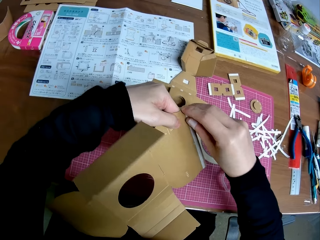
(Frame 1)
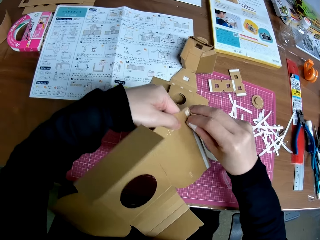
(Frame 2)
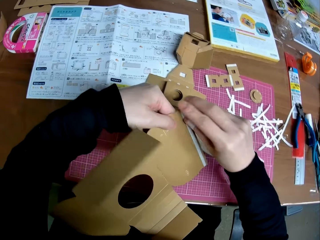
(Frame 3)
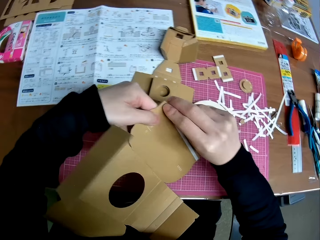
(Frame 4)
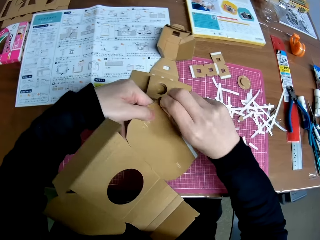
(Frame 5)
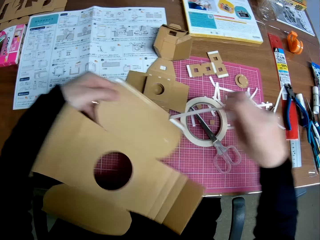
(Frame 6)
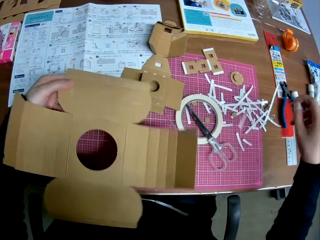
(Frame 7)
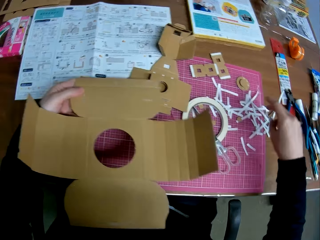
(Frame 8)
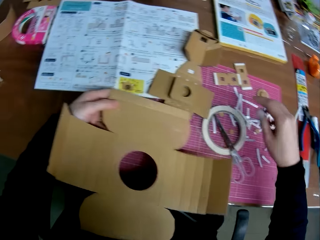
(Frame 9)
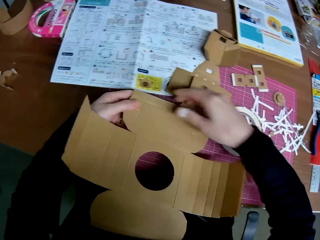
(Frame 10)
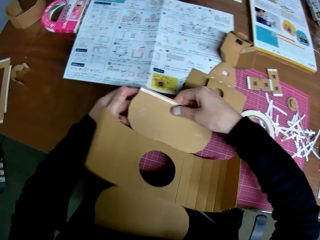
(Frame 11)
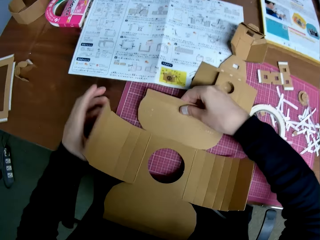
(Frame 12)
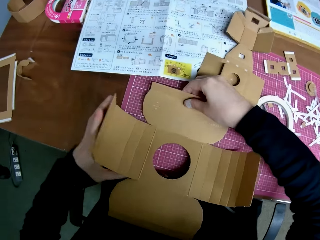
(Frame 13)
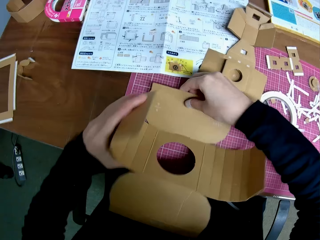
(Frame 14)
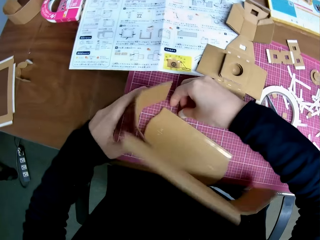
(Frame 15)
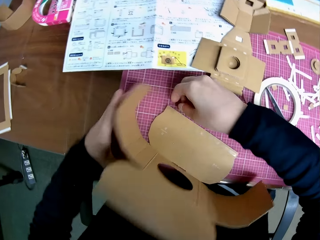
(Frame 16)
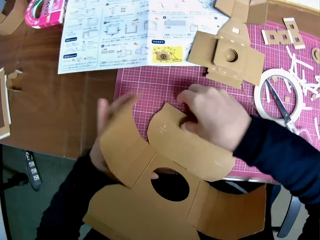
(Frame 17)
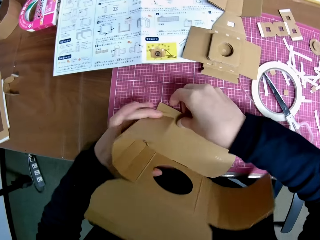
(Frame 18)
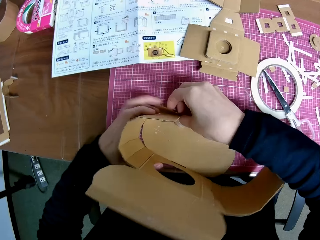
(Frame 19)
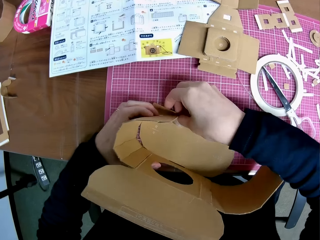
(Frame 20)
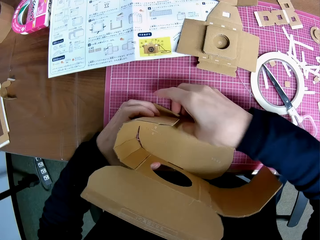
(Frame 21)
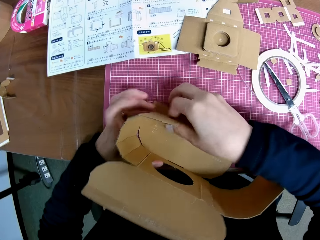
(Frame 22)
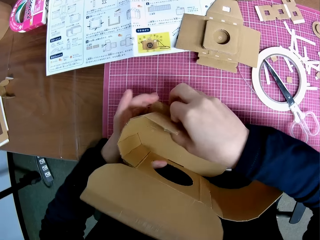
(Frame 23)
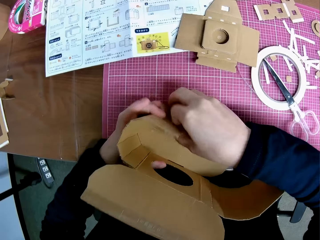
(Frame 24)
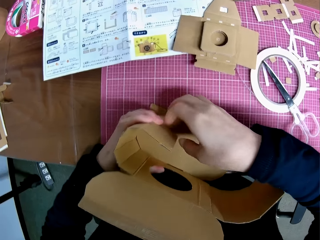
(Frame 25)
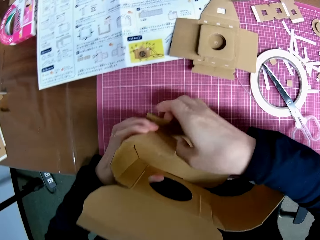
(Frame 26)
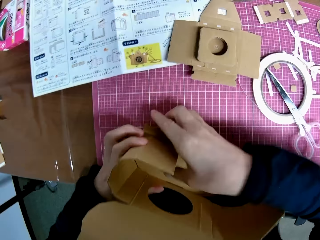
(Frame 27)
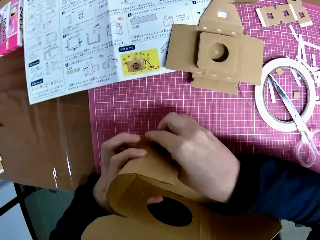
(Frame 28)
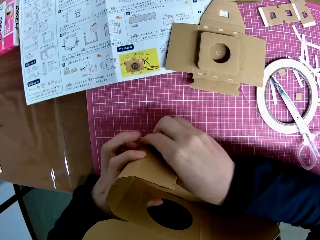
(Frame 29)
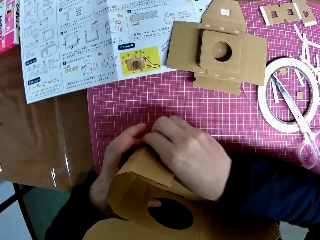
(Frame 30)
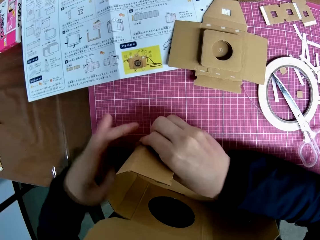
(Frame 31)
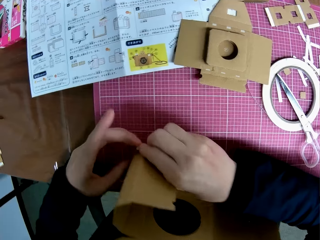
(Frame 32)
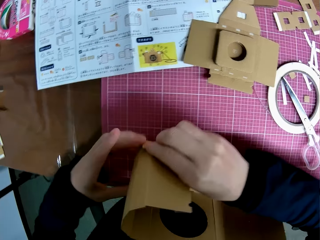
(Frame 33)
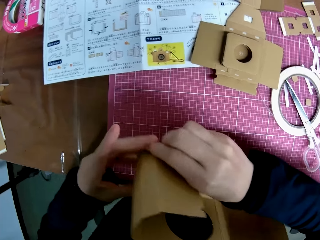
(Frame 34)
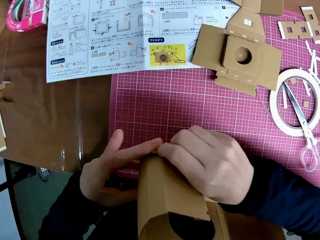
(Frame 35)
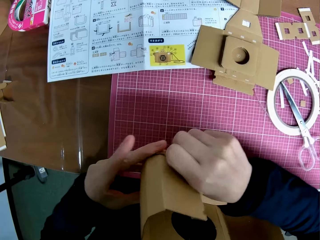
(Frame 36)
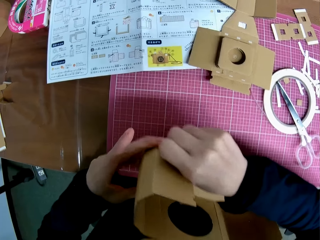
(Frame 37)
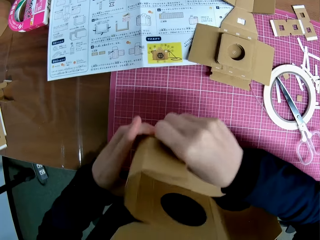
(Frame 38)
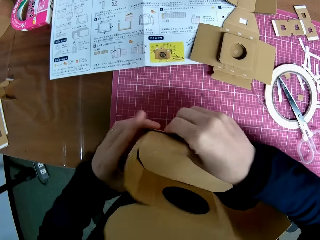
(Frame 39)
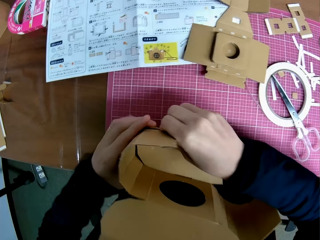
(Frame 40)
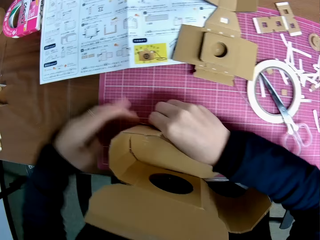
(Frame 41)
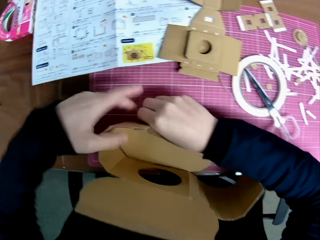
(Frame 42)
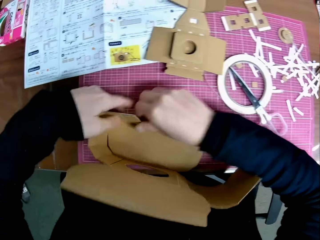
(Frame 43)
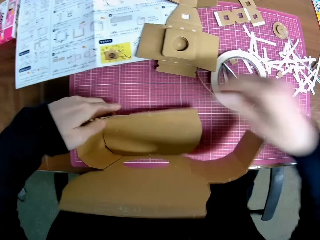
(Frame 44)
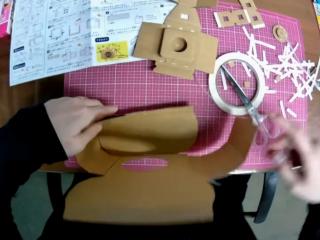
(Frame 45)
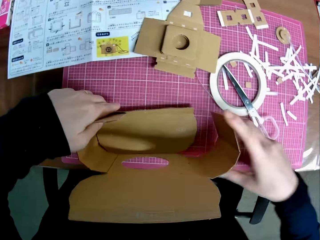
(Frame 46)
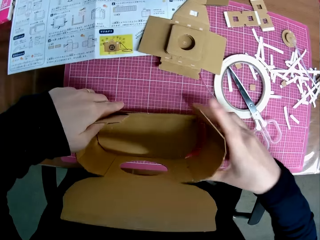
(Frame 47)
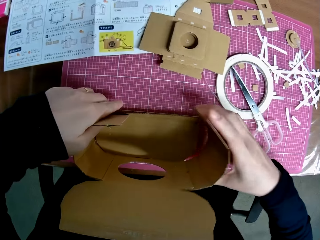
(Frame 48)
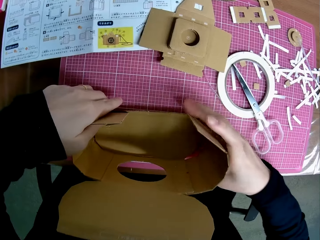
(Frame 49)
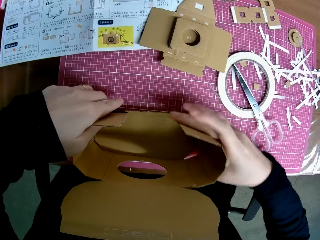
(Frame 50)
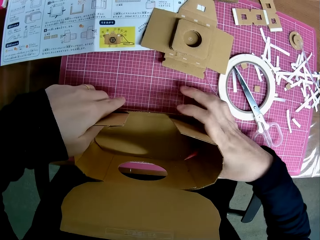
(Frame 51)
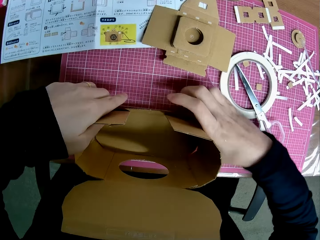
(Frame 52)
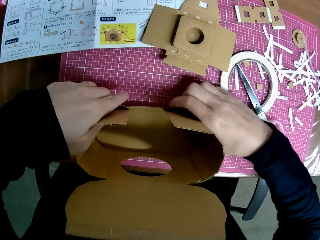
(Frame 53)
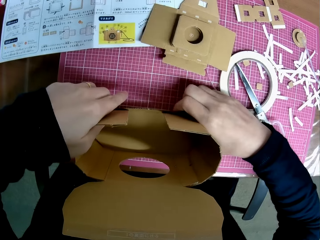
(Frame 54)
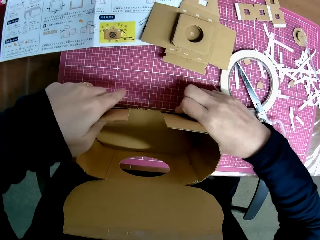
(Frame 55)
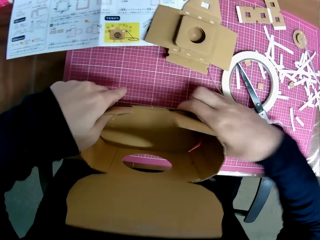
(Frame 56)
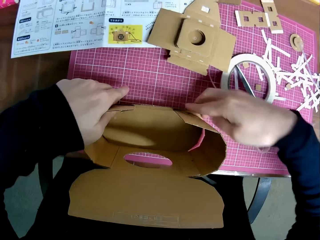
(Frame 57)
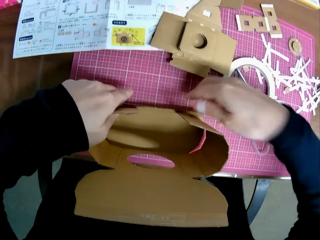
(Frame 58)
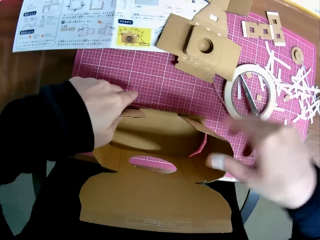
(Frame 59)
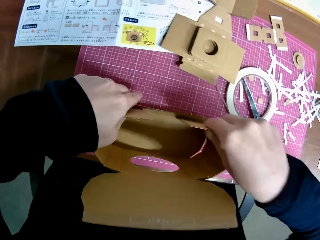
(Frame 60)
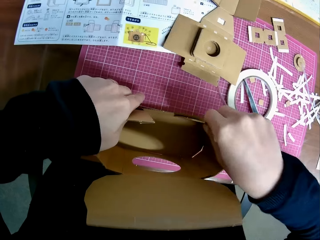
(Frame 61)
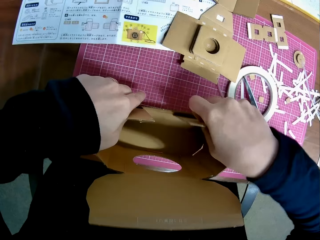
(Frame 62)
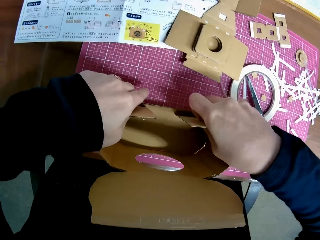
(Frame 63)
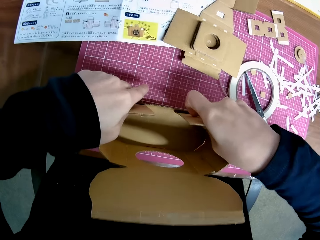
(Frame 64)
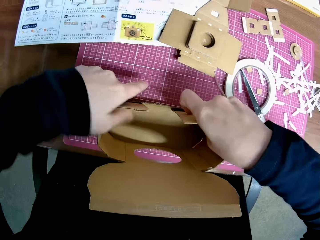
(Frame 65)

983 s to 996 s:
The camera wearer removes the tape or sellotape on one of the carton pieces. They throw the sellotape on the table. They fold the carton piece together. They stick a carton craft on another carton craft. They fold the carton craft.

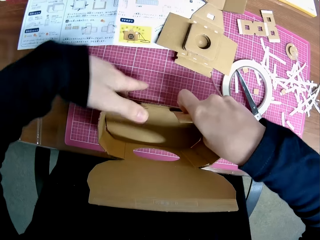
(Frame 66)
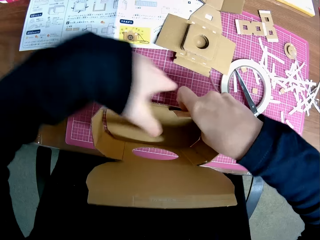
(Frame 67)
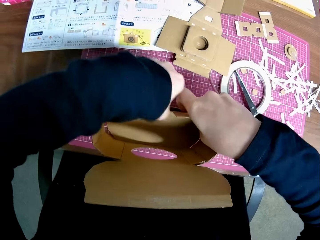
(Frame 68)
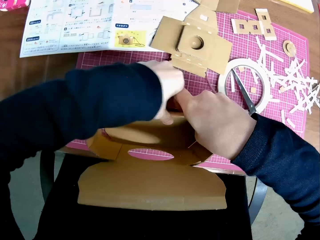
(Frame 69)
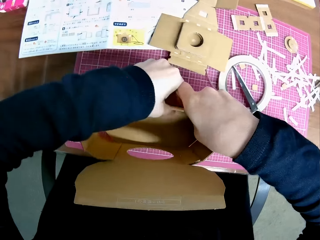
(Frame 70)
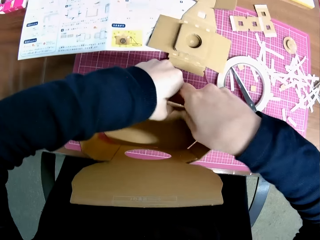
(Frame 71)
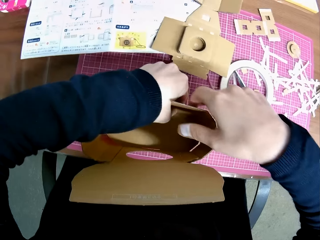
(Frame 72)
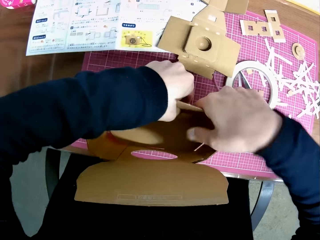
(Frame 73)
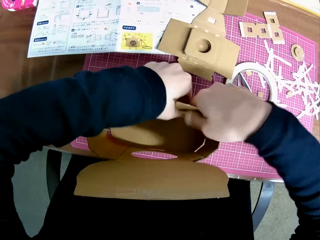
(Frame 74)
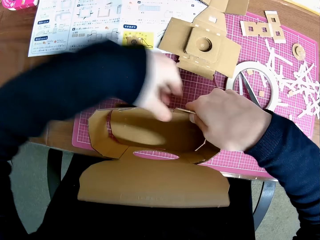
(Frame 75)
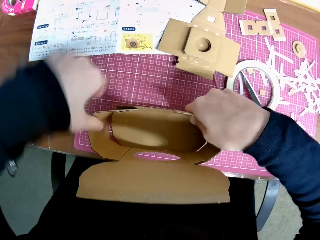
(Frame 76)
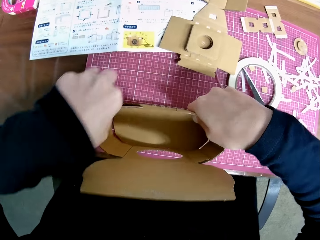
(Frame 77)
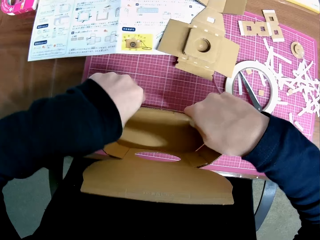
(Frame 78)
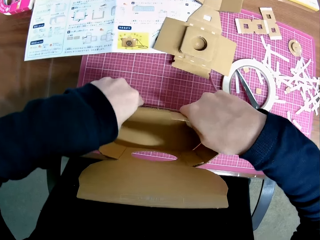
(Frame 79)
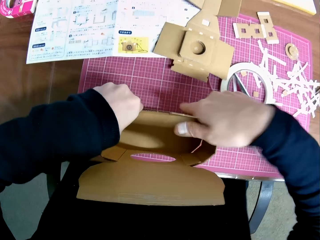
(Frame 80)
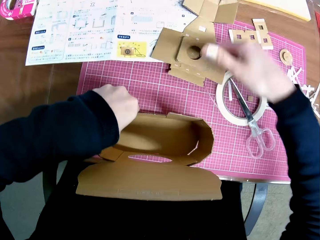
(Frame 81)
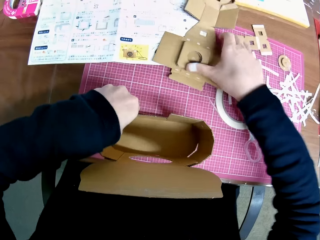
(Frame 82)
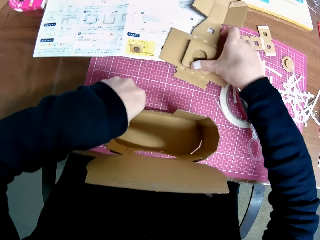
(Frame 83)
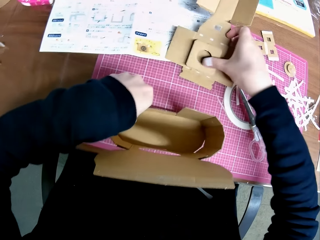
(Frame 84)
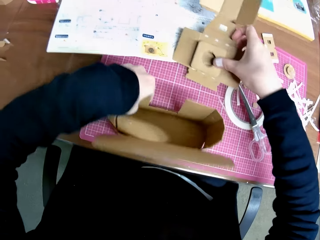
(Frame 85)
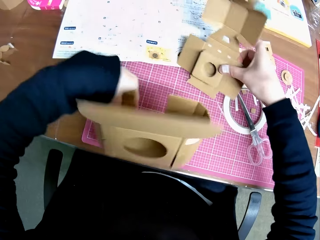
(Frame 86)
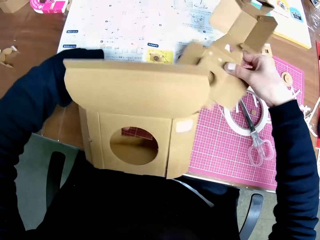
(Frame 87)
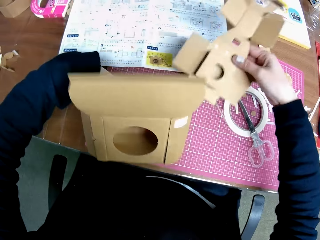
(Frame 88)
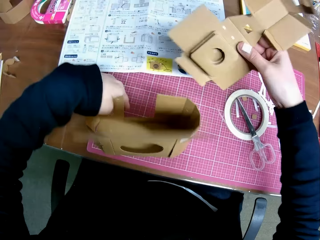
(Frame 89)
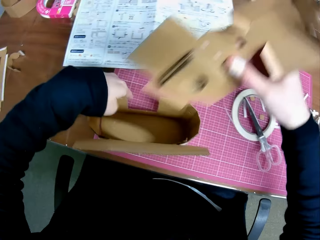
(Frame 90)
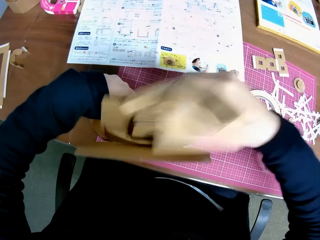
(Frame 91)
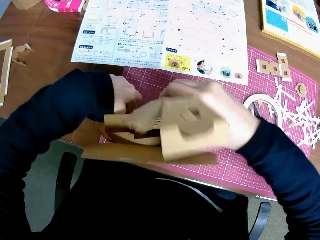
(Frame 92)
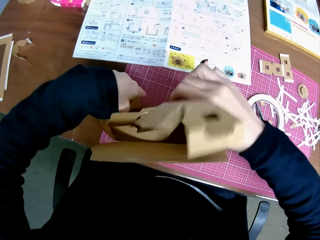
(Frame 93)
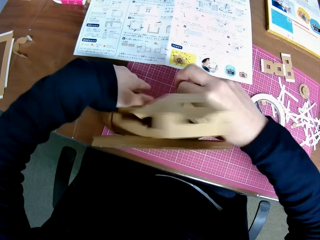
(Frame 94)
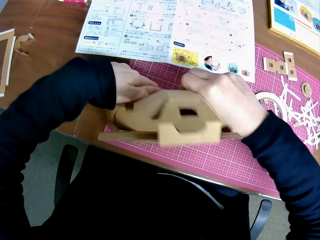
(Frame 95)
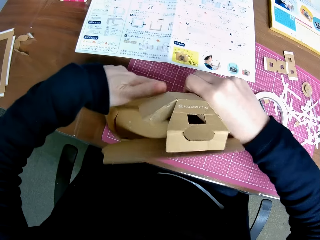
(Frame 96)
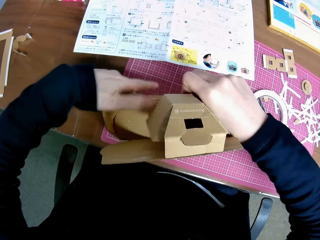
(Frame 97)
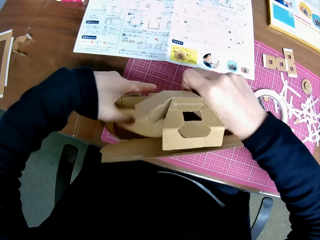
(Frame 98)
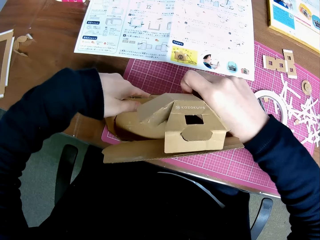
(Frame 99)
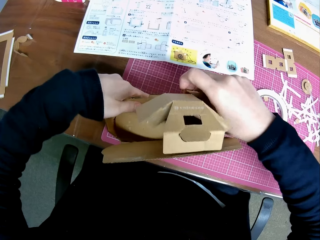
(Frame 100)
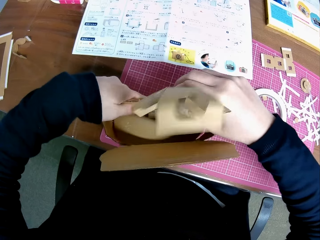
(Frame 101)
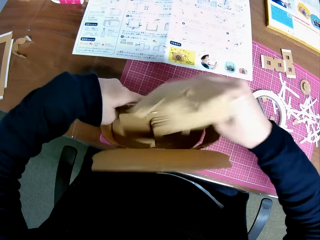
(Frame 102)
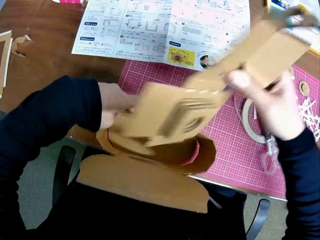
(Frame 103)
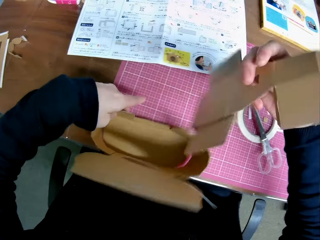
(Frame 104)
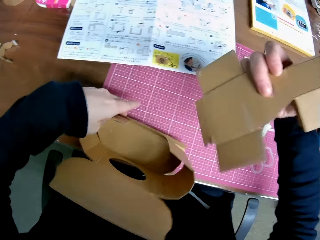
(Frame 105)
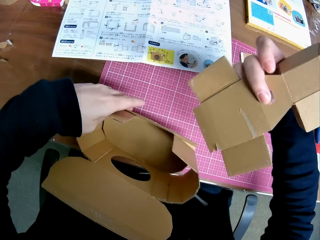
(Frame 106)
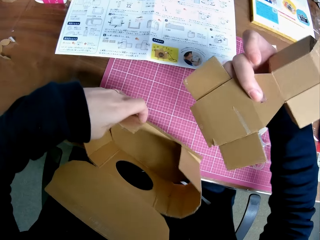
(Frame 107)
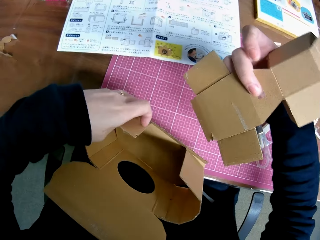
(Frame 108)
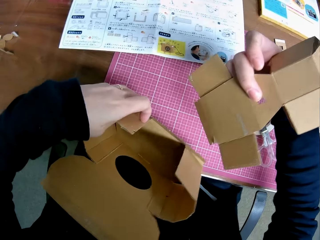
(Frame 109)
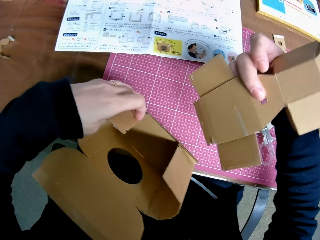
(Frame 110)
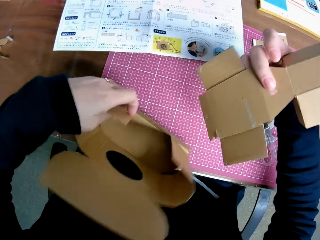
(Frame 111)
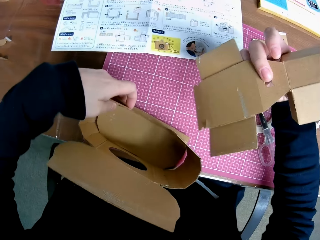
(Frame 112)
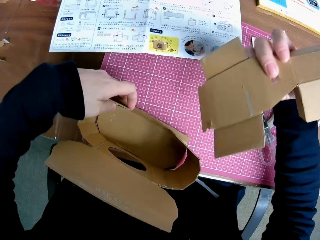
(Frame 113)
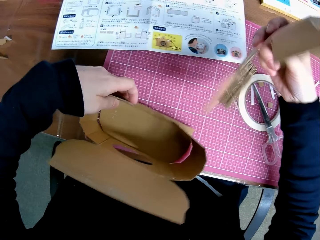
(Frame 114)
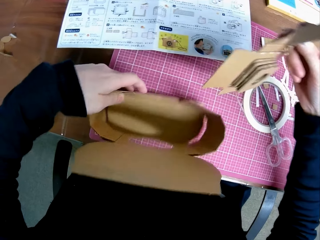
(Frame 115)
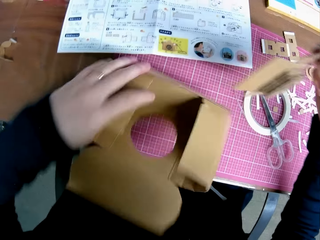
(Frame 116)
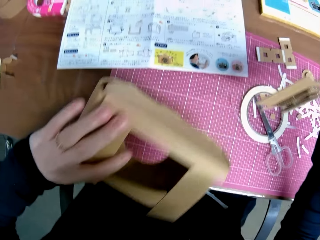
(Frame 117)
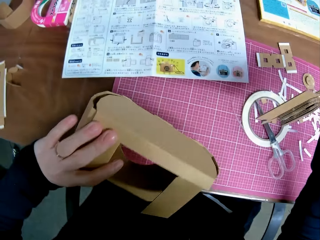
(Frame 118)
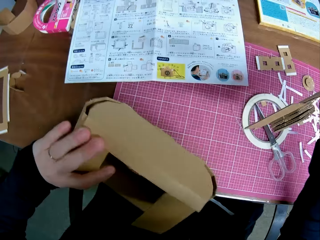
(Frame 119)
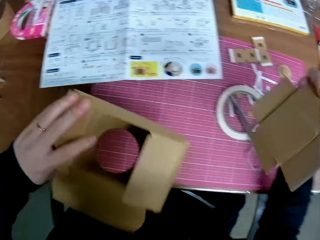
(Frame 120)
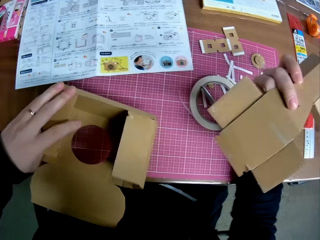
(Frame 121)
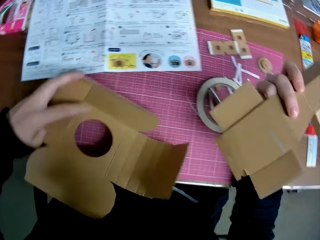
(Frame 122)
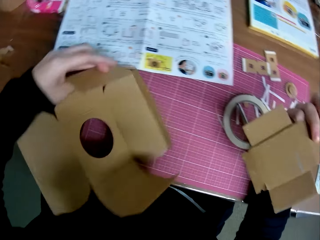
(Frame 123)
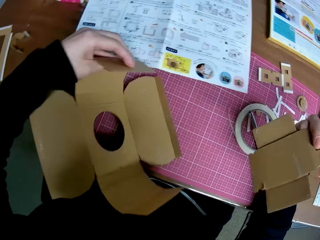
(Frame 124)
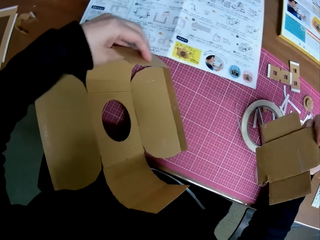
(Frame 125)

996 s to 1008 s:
The camera wearer sticks a carton craft on another carton craft. They pick up the carton piece on the table. They place the carton craft inside the other carton craft. They reassemble the carton piece together. They remove the carton craft from the other carton craft. They turn the carton craft.
